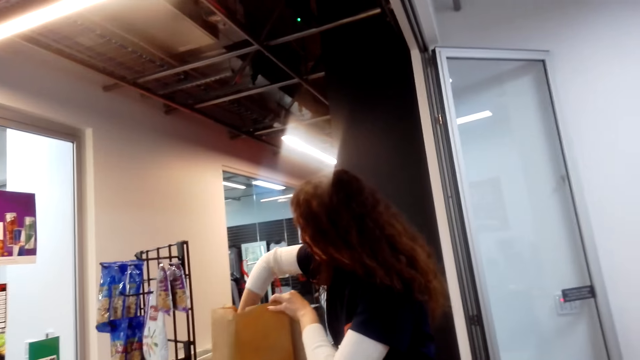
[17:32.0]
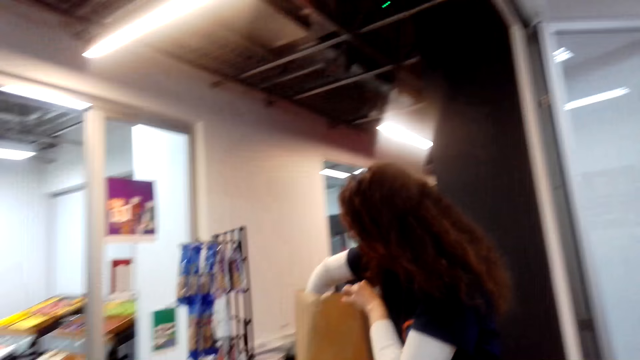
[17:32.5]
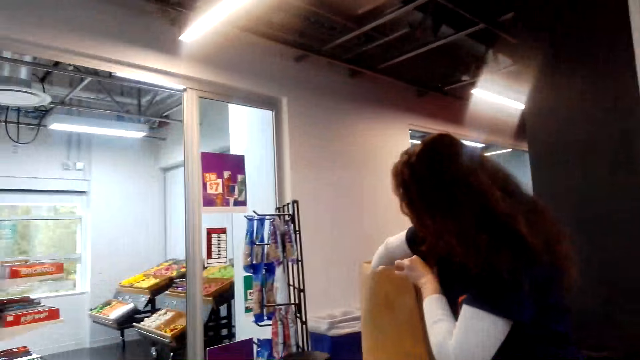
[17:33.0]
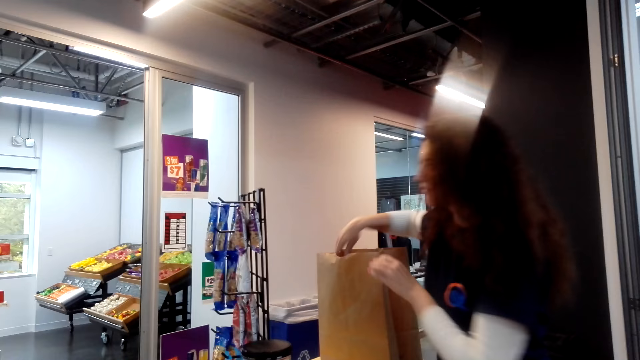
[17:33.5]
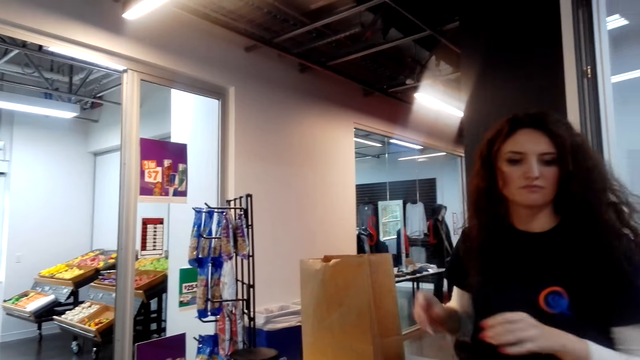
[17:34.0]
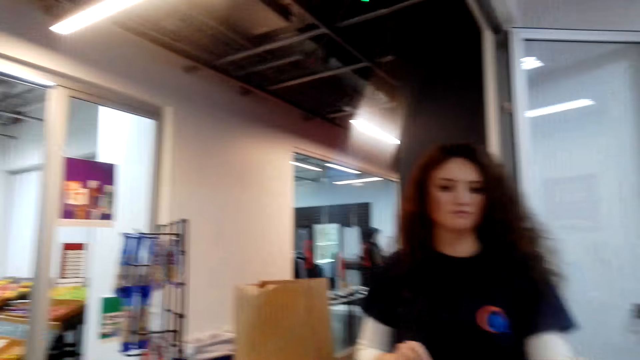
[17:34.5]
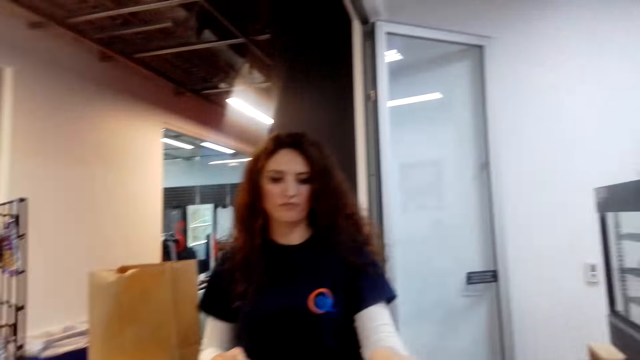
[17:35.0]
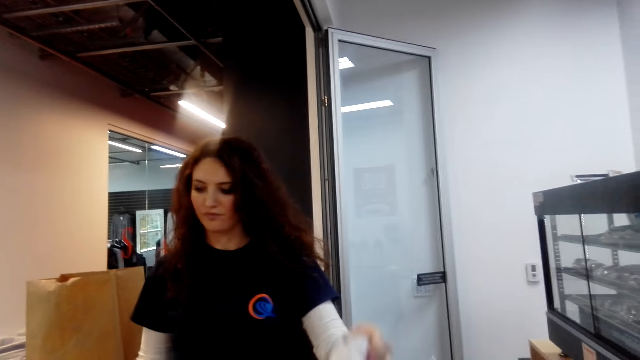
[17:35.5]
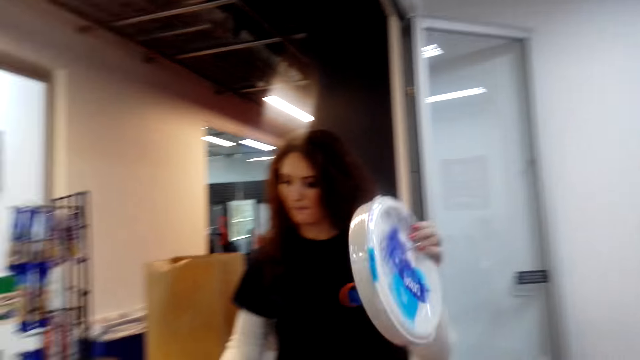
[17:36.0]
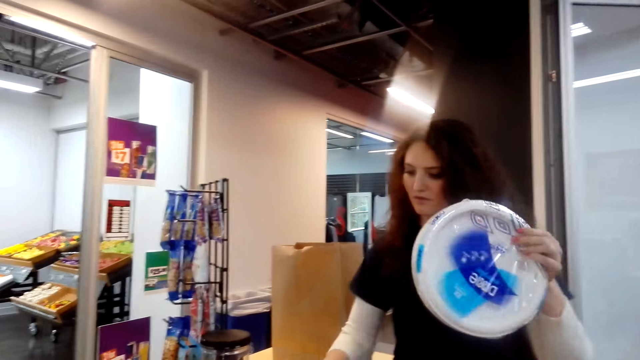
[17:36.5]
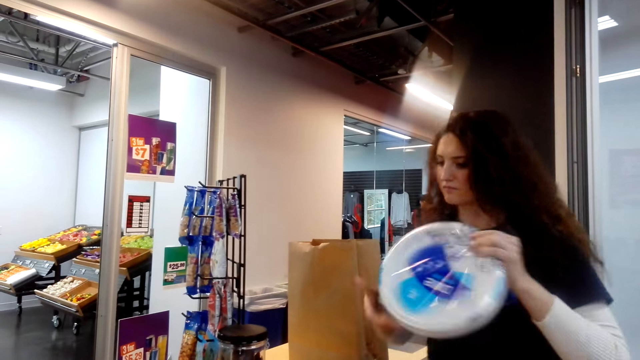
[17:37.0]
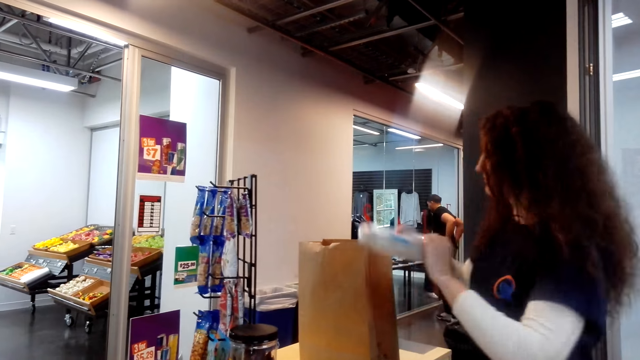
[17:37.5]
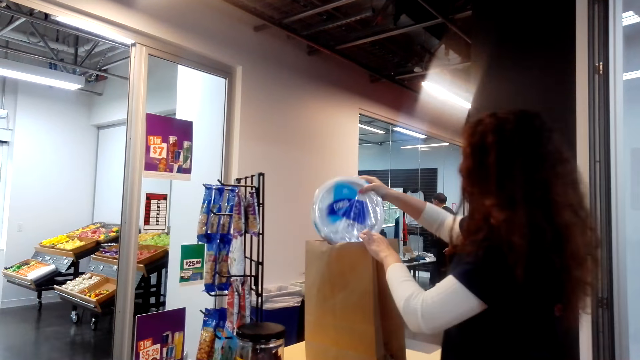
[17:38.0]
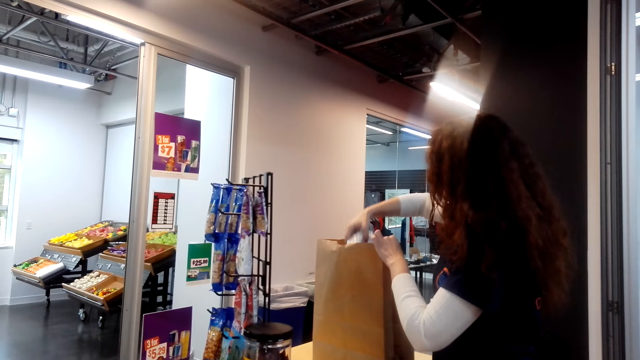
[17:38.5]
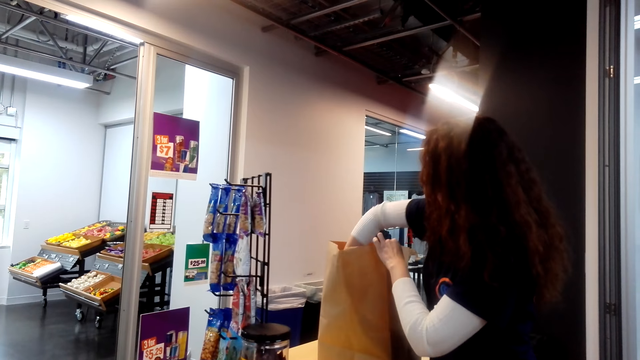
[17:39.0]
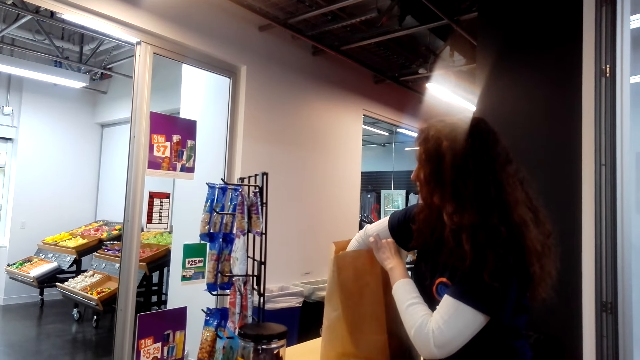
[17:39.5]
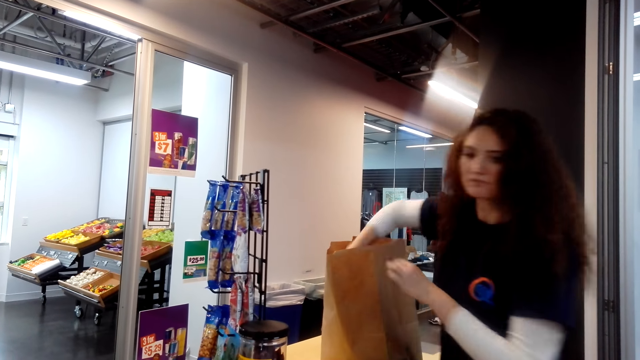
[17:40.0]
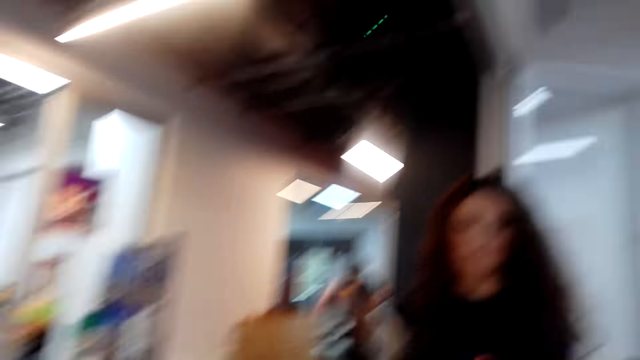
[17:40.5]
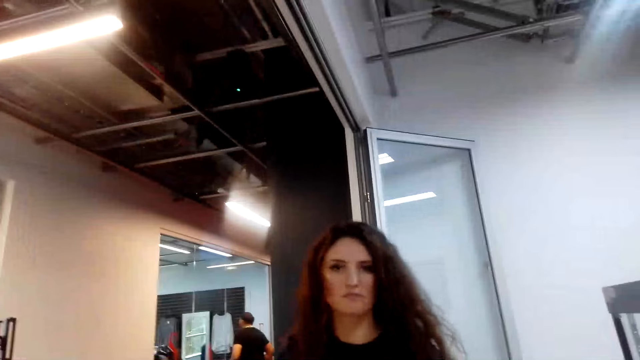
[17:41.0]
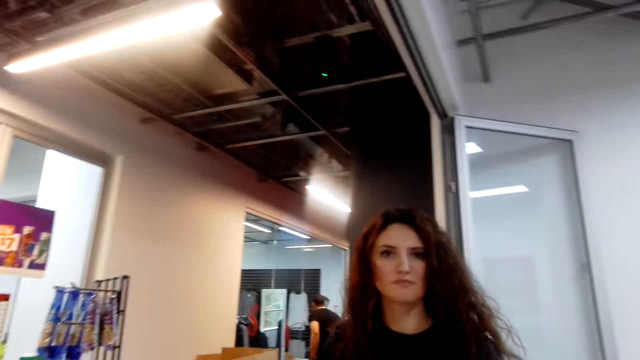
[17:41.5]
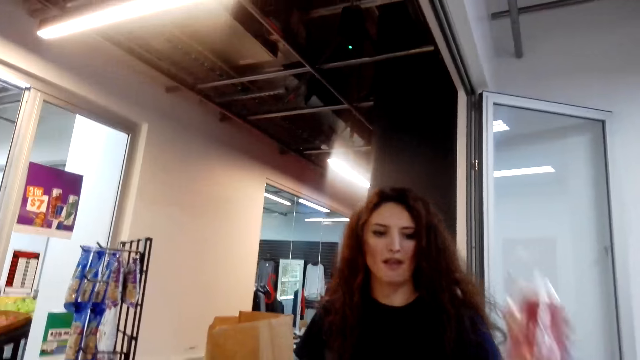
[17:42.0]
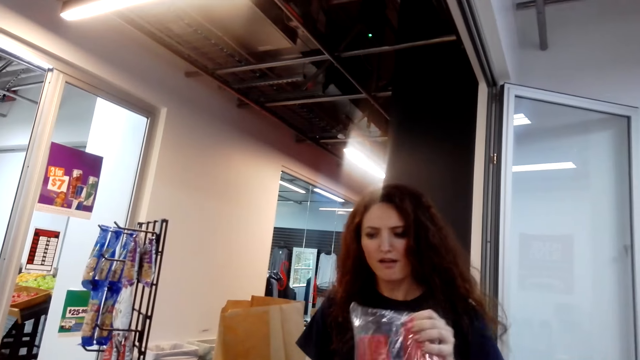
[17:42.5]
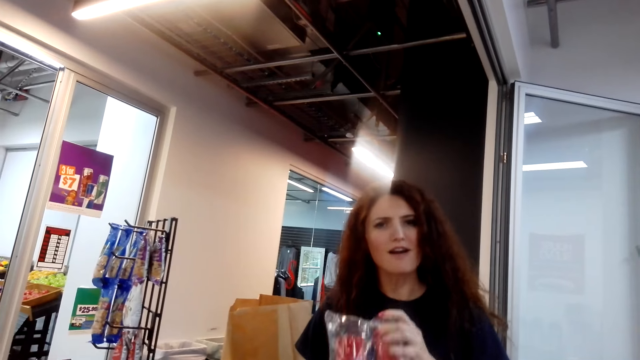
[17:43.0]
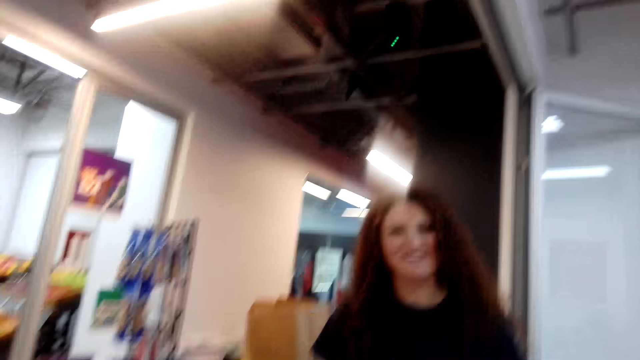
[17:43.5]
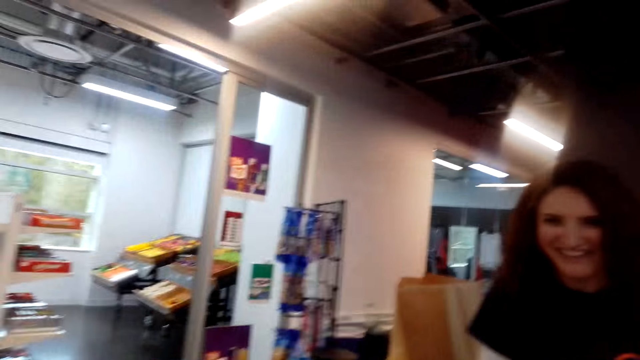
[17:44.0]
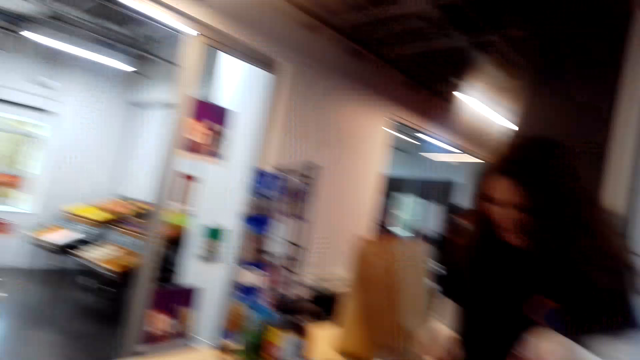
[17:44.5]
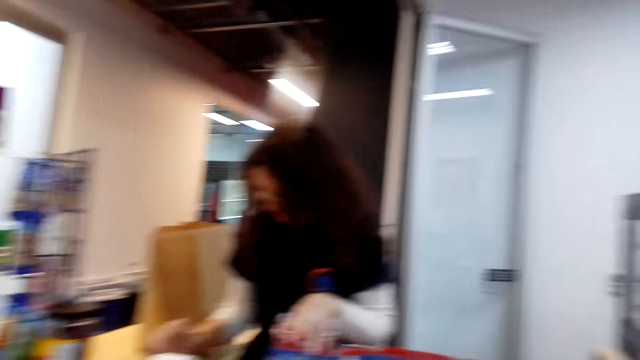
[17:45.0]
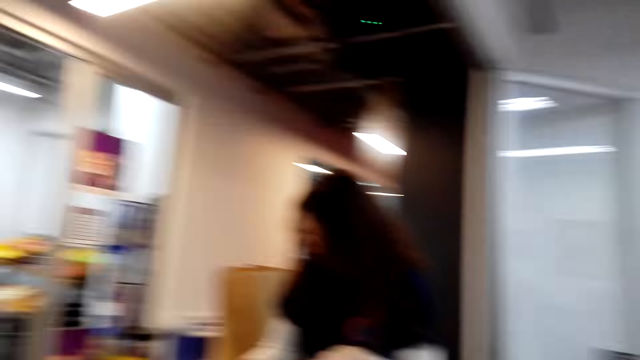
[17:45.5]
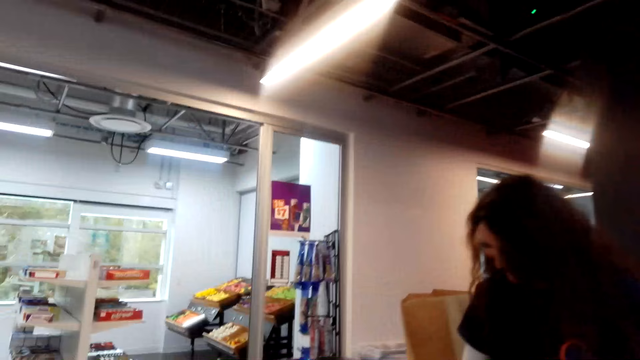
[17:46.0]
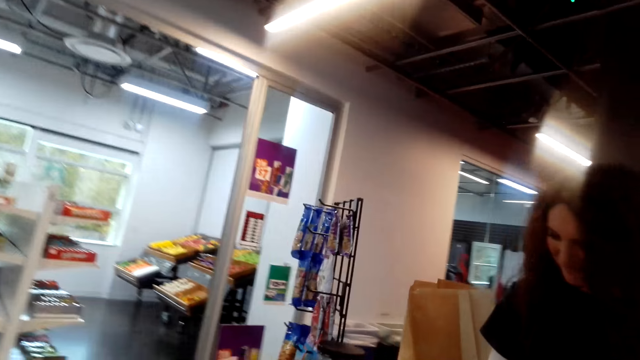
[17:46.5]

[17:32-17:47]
A lady moves an item. The lady puts the item in the paper bag. The camera wearer talks to the lady. The lady talks to the camera wearer. The lady moves the item.

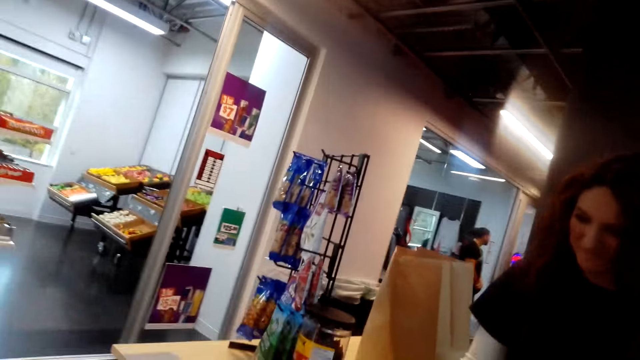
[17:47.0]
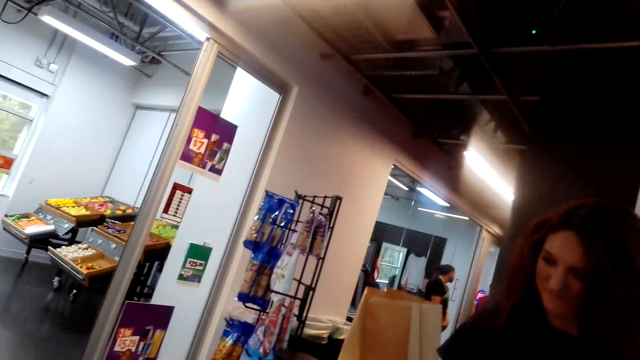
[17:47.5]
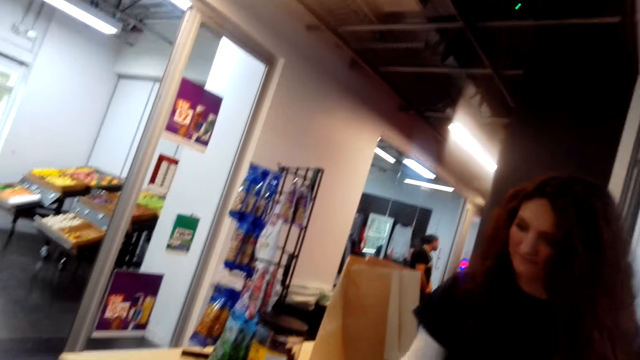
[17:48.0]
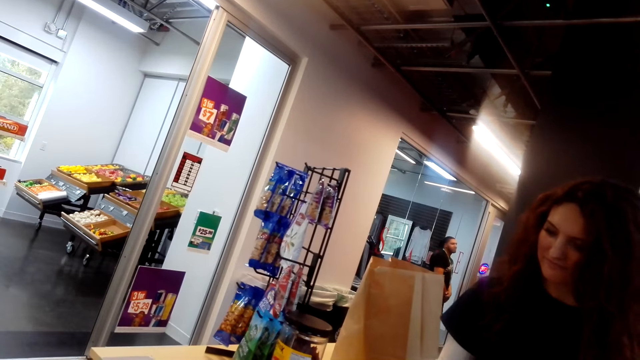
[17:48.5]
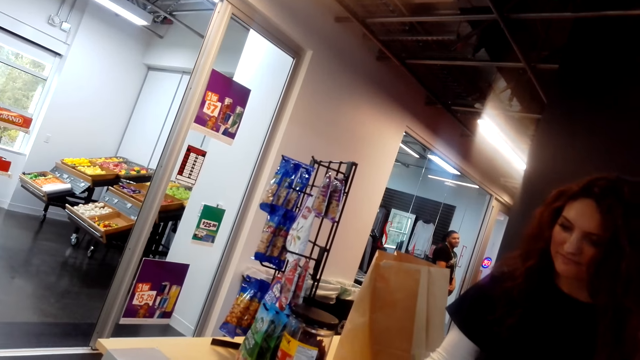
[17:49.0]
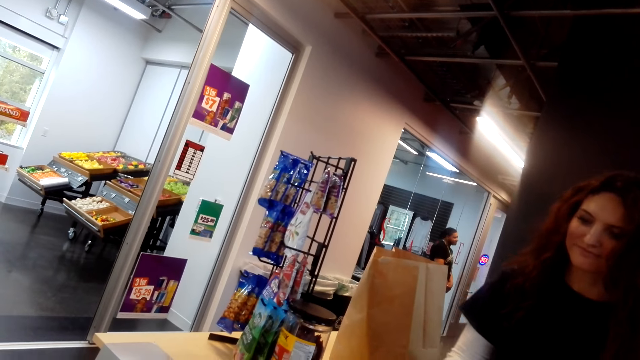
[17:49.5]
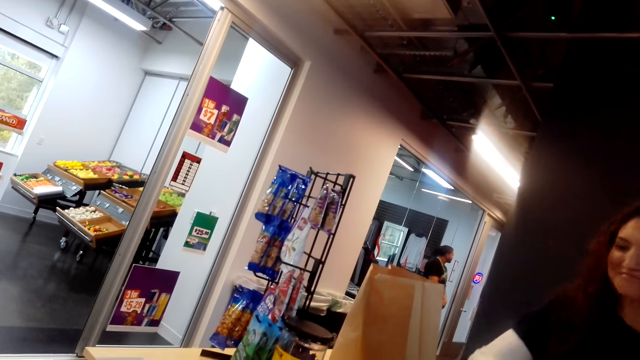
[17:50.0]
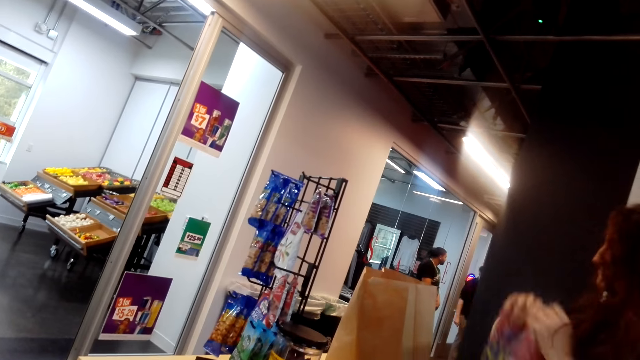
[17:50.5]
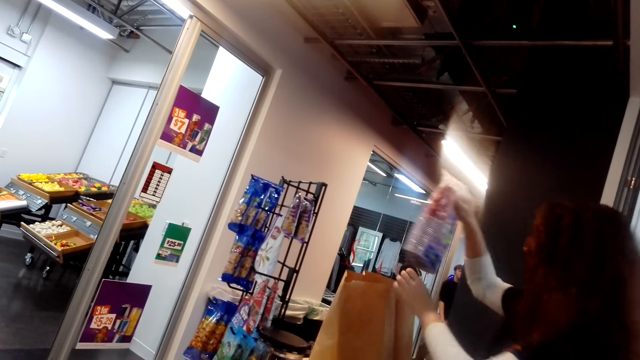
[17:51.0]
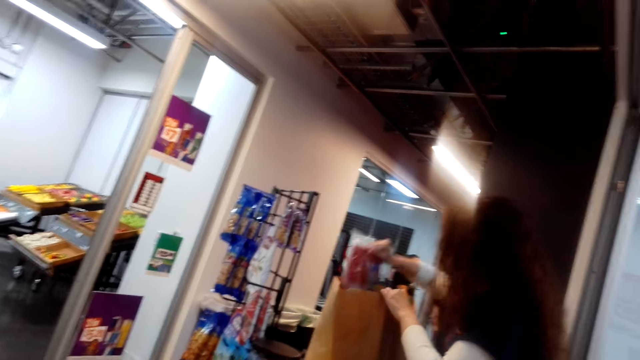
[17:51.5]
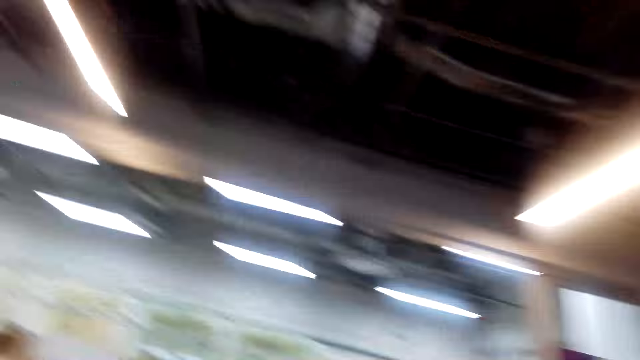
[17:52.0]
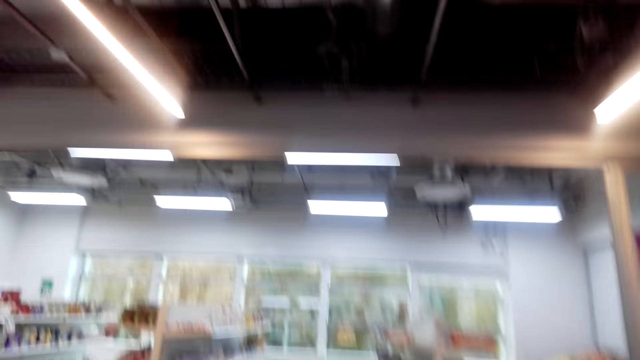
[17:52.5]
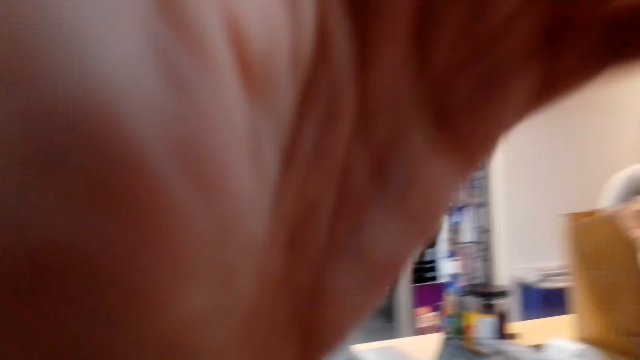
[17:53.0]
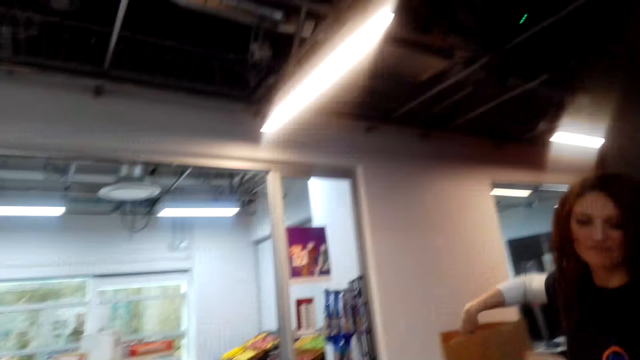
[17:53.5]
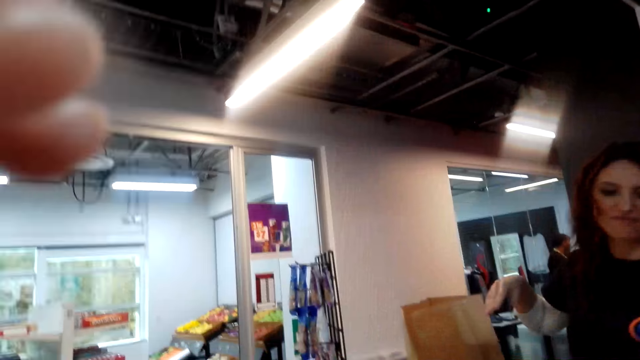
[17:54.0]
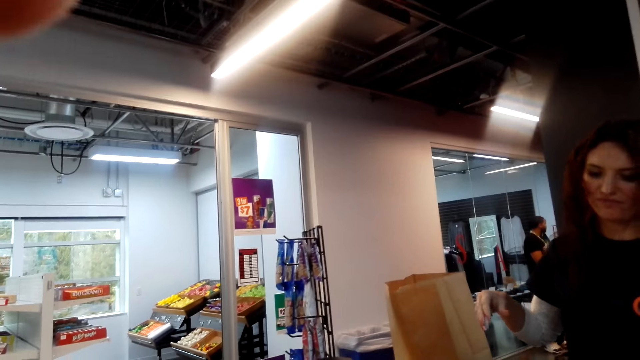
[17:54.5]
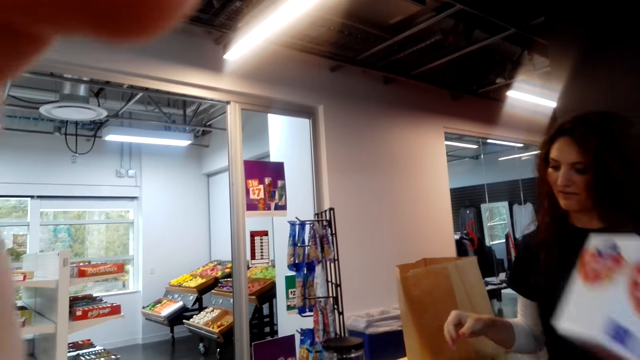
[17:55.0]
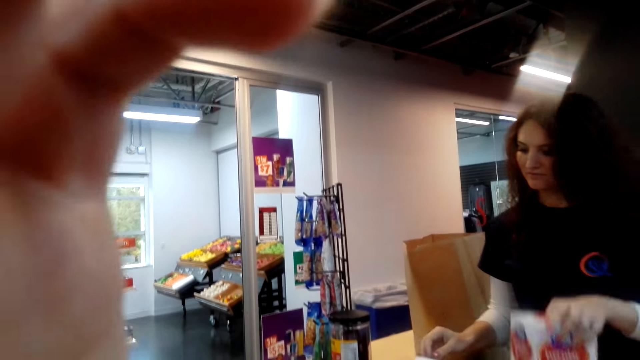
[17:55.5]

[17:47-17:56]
The camera wearer talks. A lady puts an item in the paper bag. The camera wearer looks around the supermarket.
